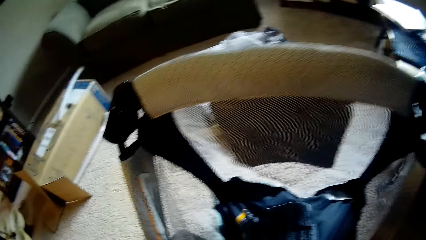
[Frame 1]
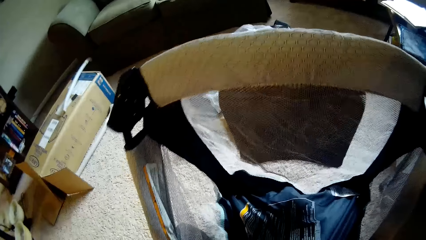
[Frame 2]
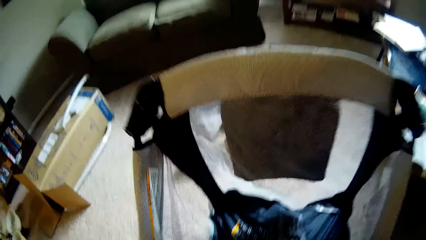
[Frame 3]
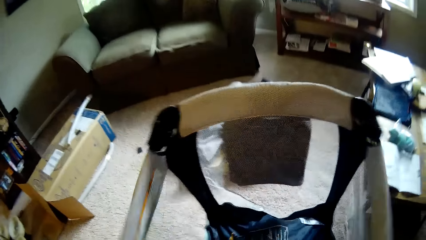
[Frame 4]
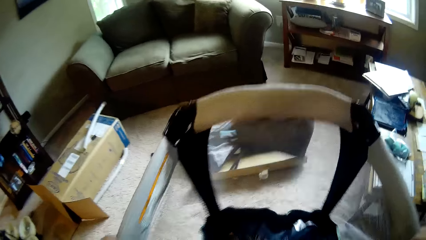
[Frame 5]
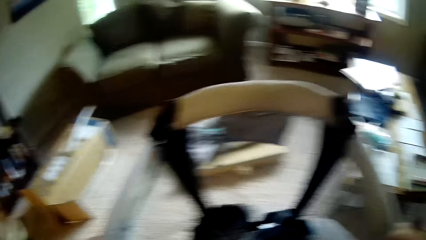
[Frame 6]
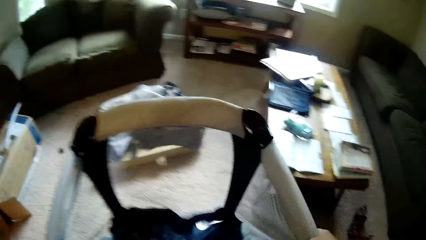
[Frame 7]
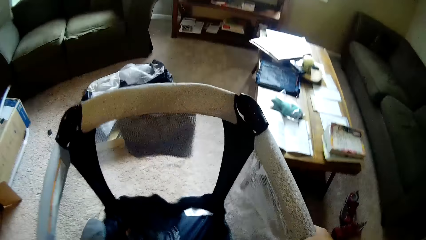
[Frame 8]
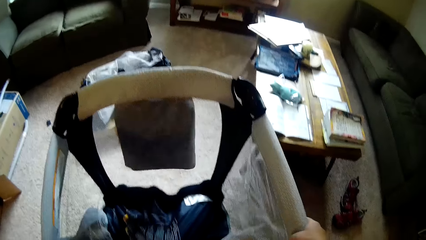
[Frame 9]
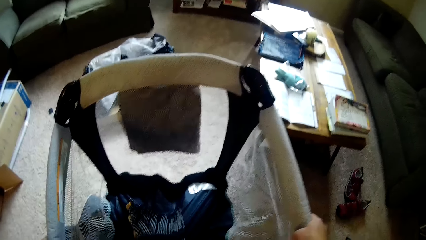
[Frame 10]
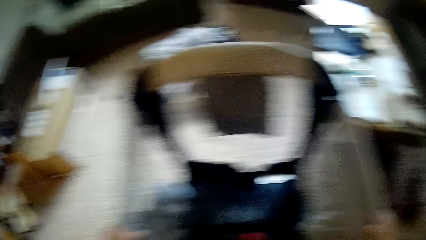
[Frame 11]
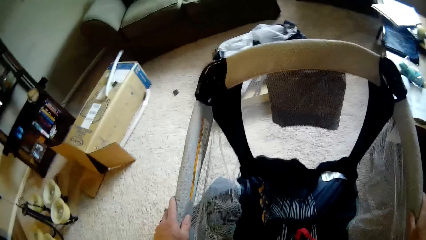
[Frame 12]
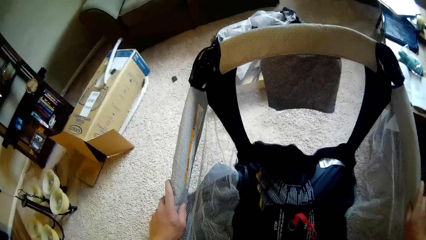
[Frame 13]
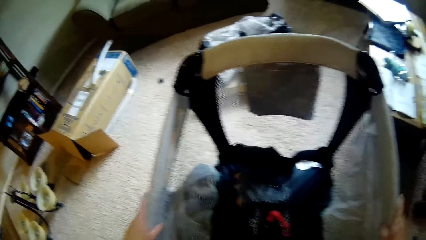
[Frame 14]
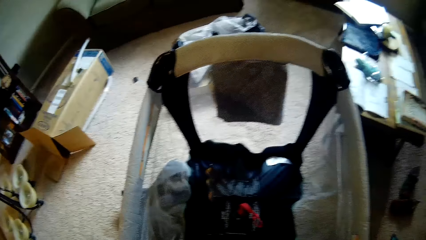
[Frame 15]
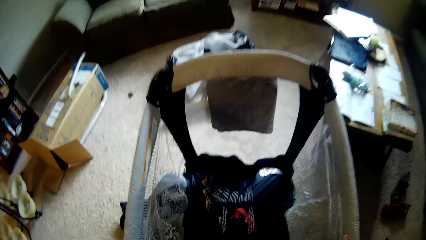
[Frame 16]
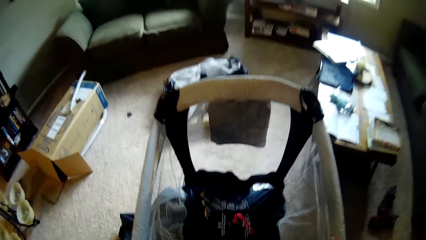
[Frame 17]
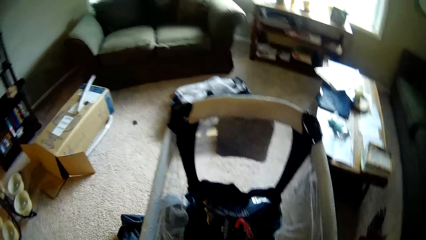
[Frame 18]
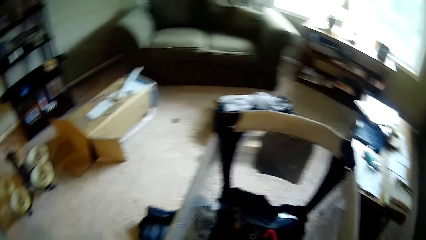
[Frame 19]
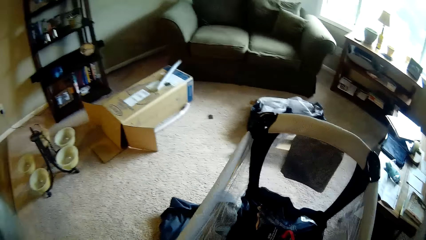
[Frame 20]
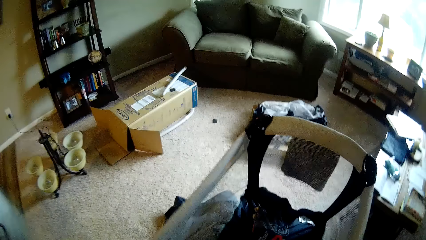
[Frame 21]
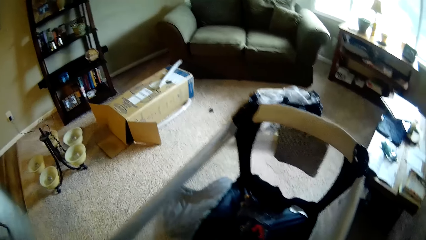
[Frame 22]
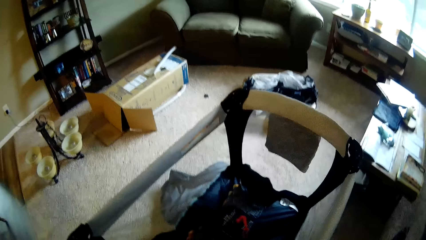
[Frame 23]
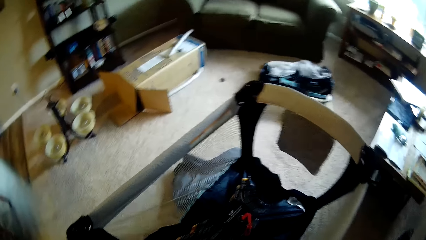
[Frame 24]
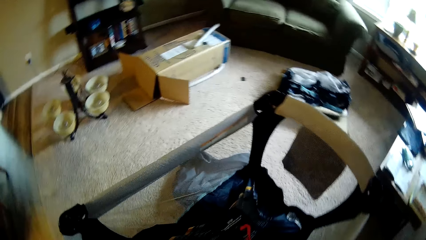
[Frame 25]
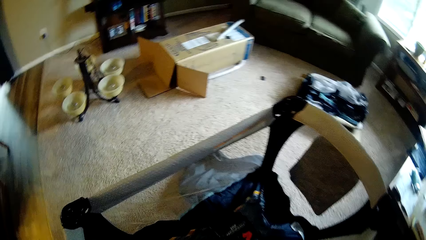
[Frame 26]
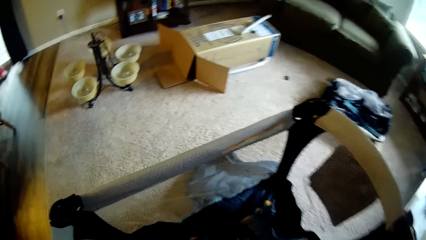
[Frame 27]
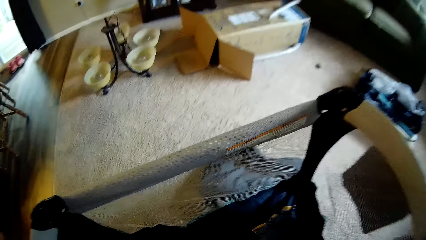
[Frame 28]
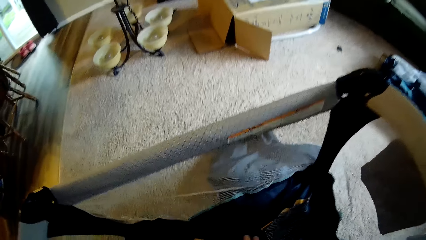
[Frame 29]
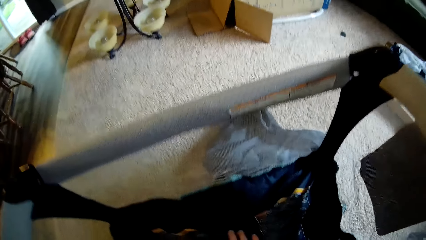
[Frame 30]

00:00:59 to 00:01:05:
The camera wearer unfolds the baby playard with both hands. They straighten the baby cot. They pull the baby playard with both hands.

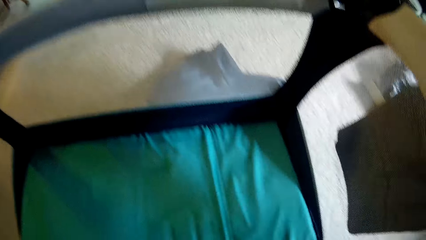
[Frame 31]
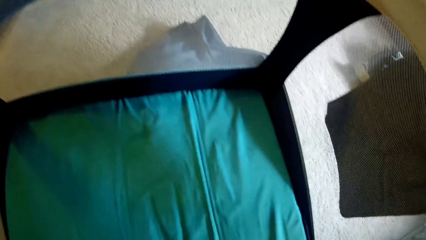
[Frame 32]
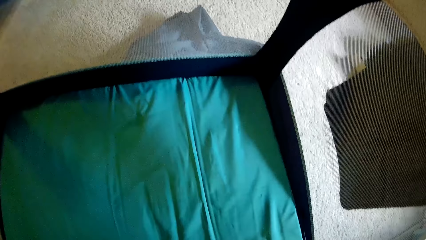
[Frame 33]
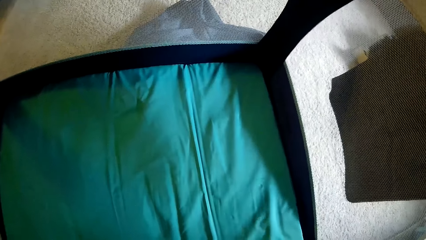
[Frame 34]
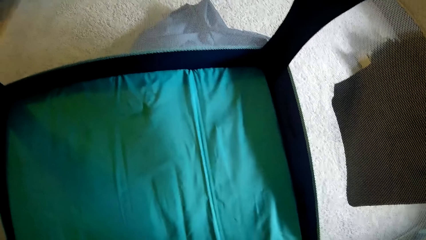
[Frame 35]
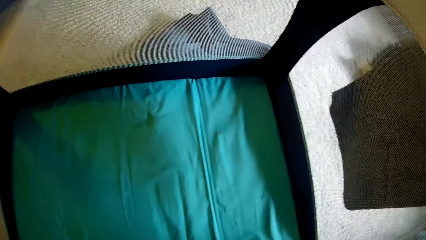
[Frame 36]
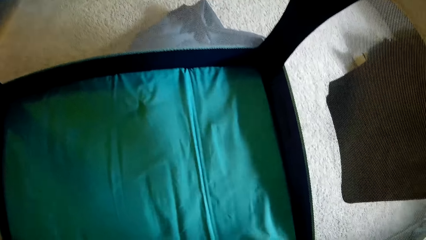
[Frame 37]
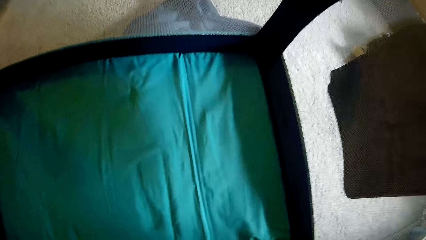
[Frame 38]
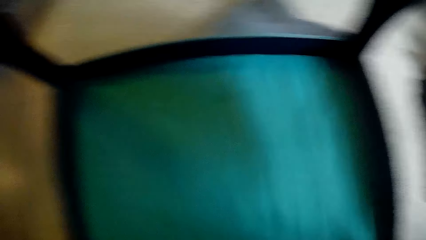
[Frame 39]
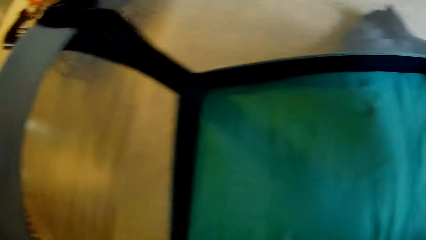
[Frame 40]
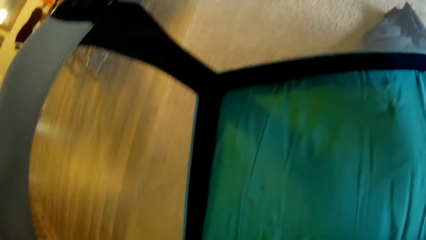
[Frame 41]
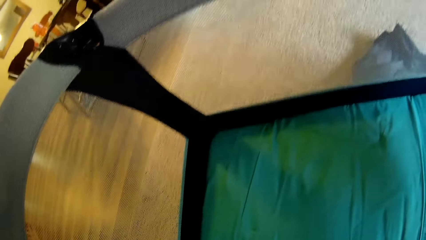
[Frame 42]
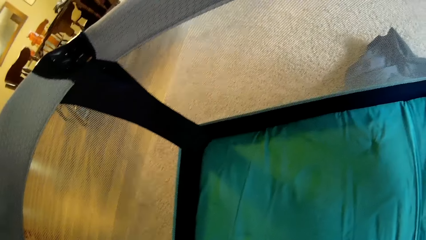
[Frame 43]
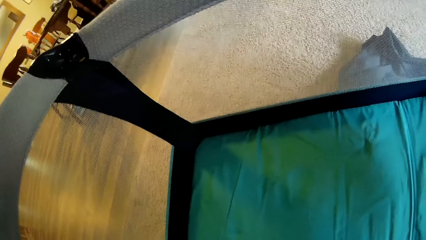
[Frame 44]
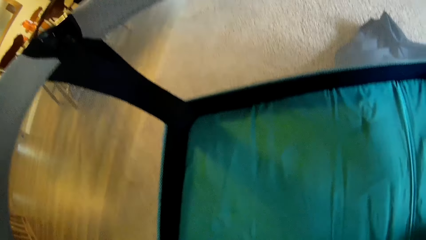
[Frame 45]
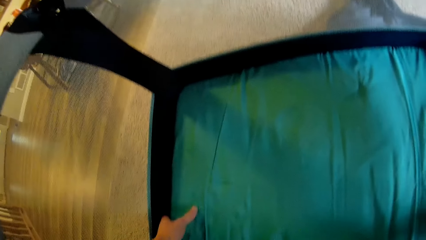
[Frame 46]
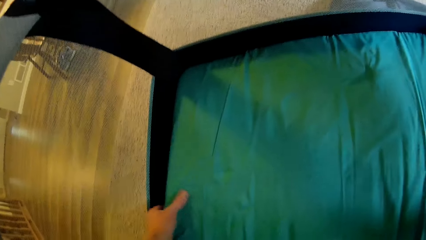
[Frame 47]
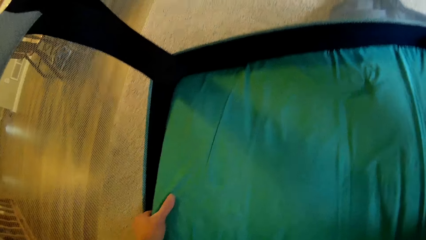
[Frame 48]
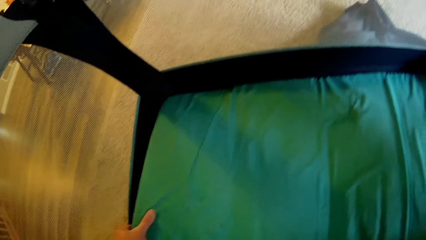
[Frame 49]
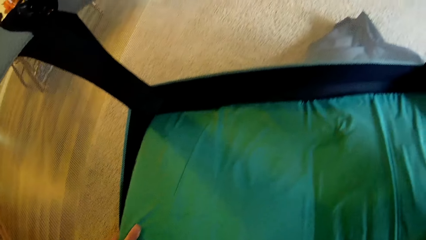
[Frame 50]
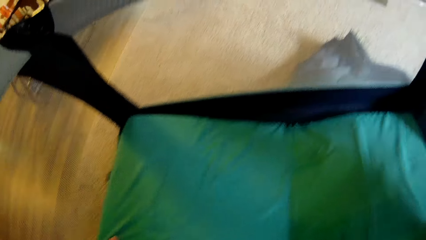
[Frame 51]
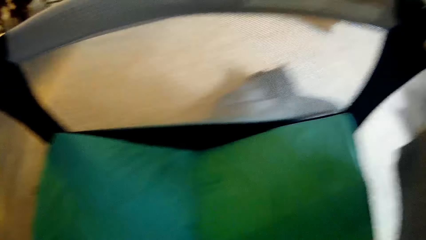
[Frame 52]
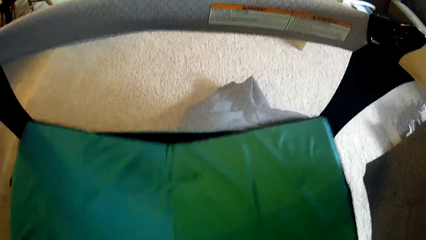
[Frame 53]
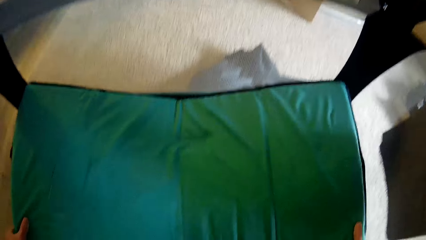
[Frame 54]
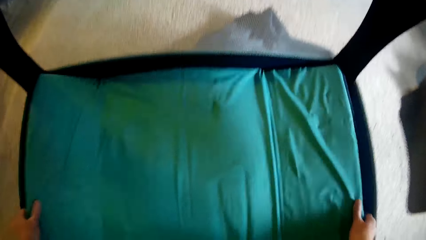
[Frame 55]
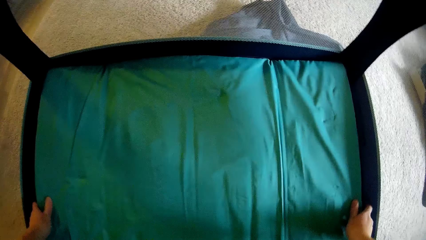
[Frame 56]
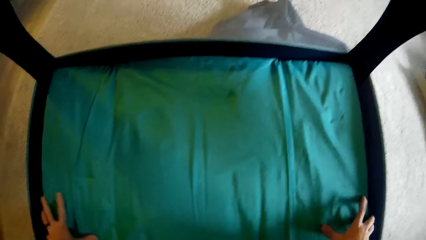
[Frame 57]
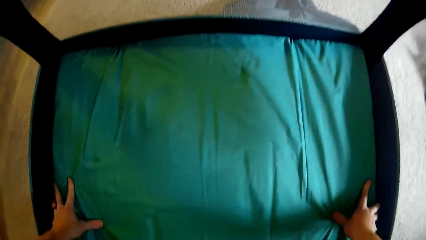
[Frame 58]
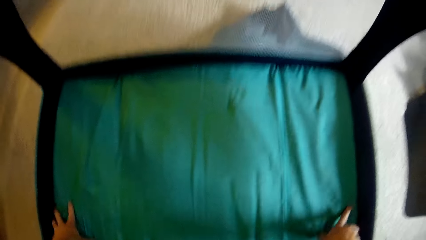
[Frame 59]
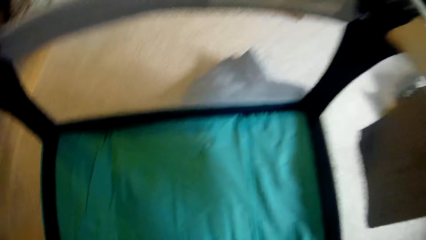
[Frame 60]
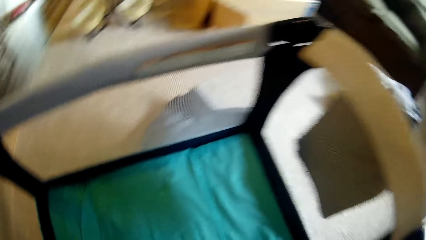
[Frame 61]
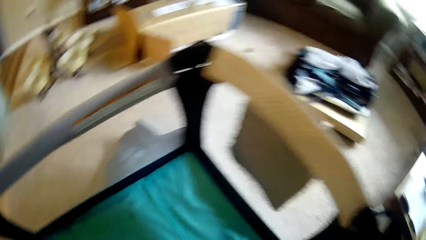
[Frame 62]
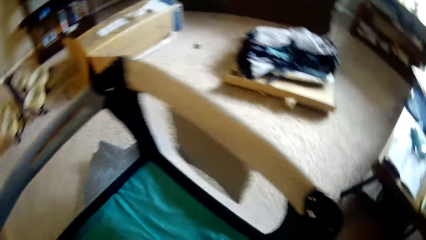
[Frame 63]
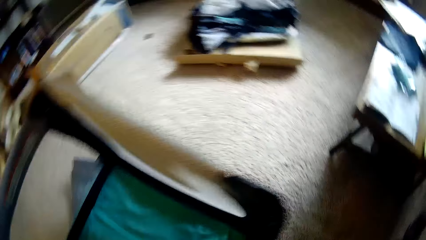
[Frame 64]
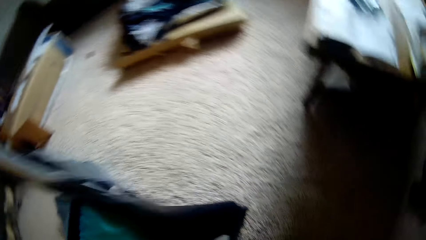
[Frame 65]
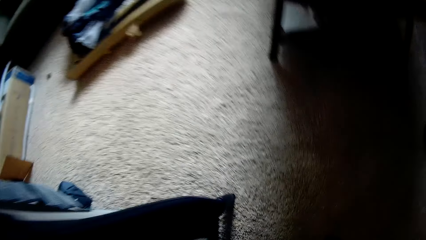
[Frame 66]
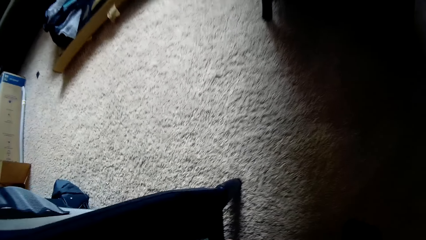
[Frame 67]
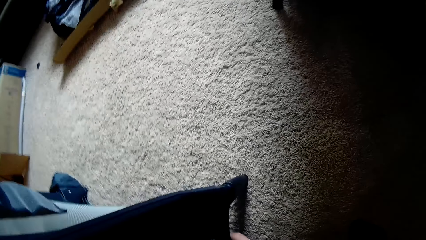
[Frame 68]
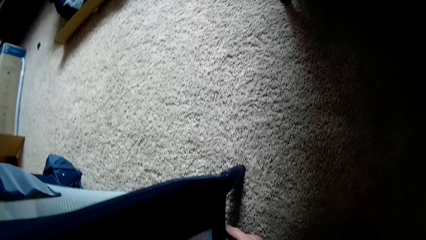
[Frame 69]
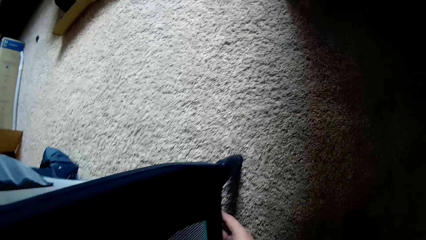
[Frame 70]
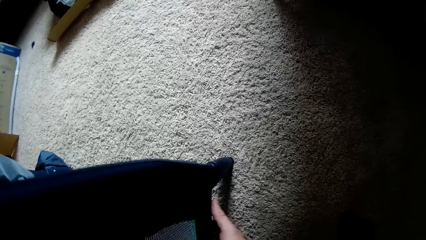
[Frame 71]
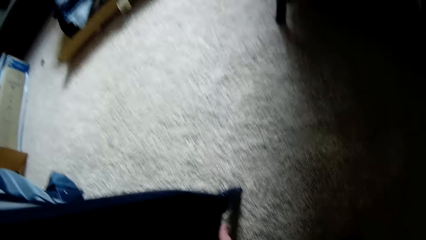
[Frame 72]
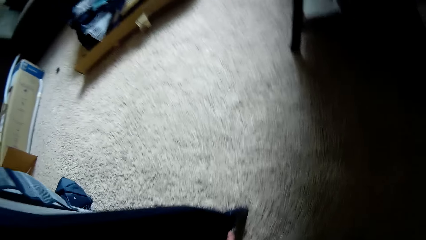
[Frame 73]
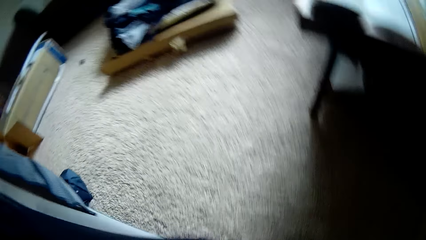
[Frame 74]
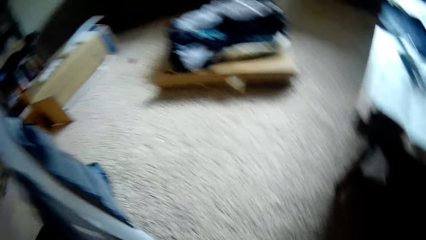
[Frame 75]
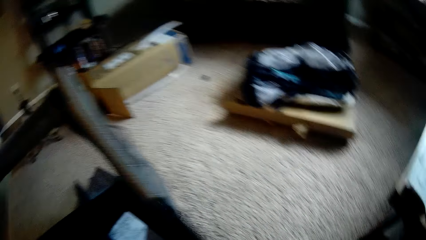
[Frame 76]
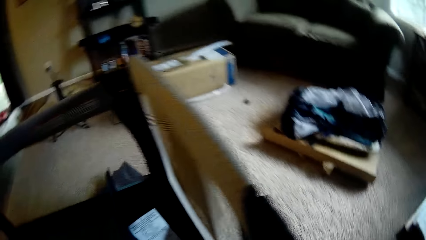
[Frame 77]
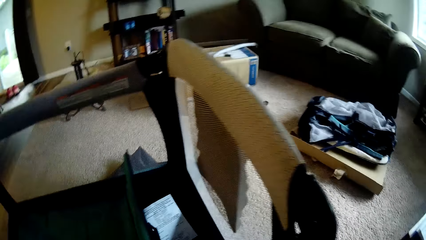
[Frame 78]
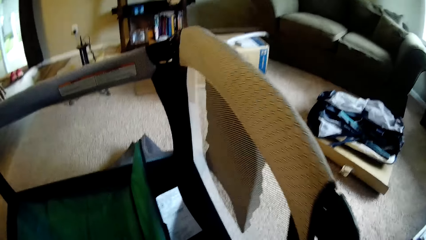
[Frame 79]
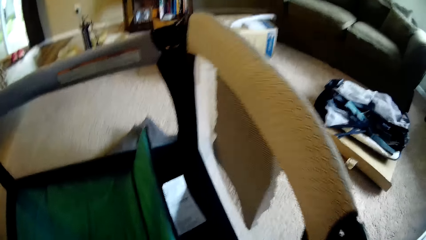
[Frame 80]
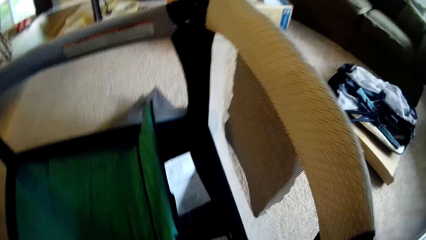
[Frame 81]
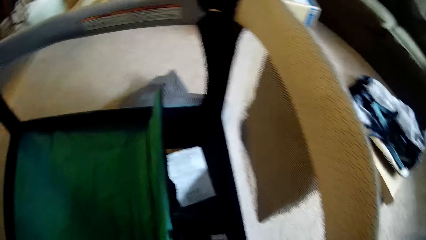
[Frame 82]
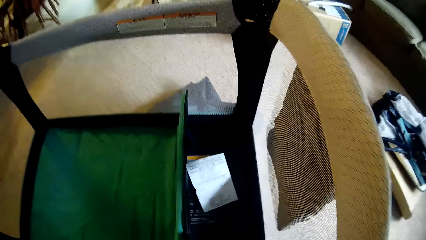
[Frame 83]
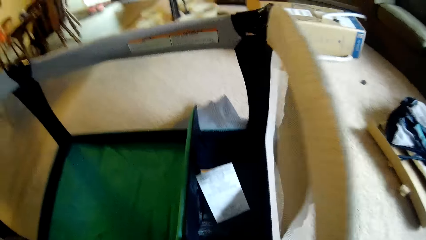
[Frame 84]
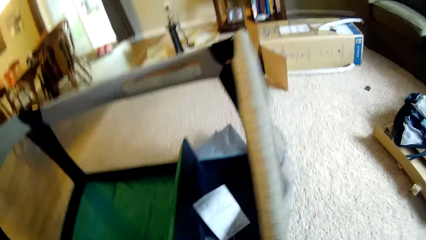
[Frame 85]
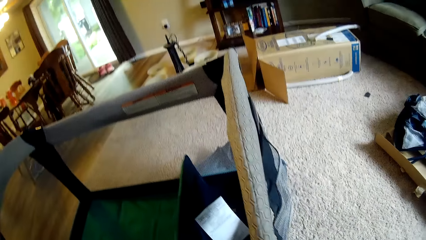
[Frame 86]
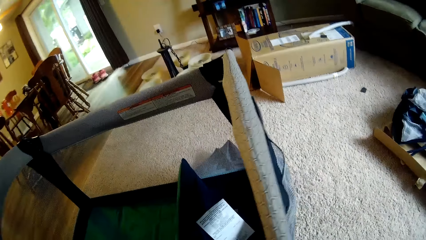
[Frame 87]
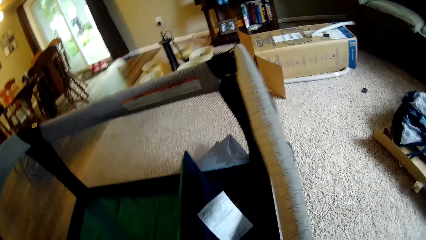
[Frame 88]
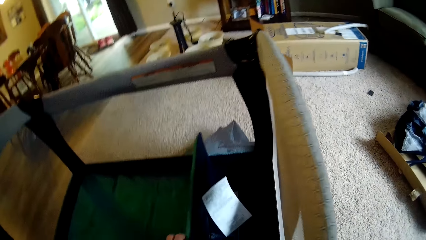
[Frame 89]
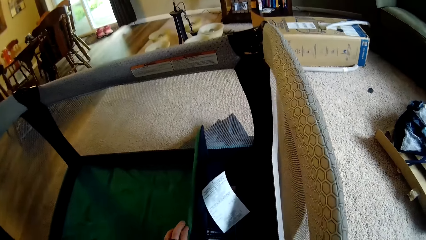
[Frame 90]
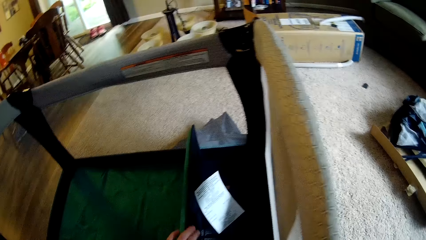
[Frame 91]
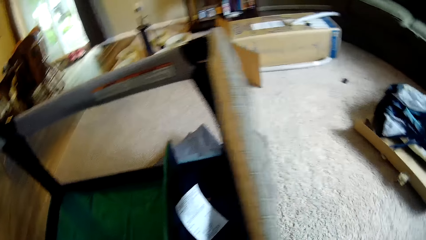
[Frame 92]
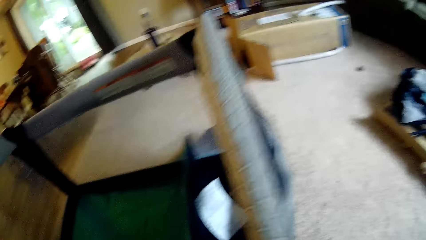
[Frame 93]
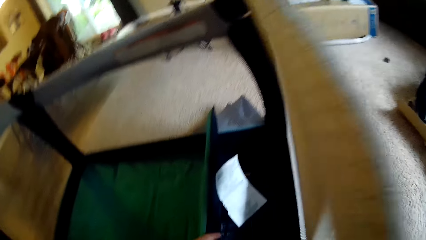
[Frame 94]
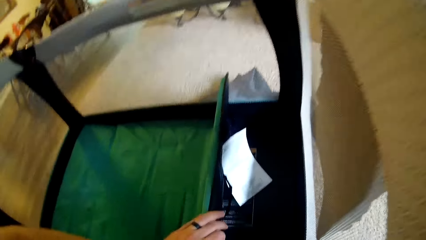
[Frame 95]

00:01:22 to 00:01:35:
The camera wearer adjusts the mattress in the middle of the playard with both hands. He arranges under the playpen. He lifts one edge of the mattress with his left hand.
